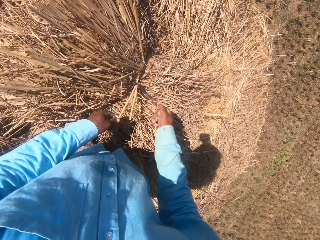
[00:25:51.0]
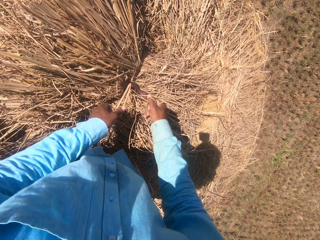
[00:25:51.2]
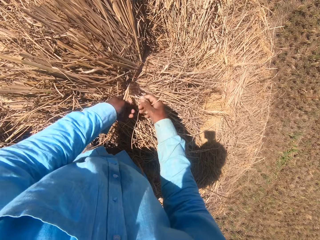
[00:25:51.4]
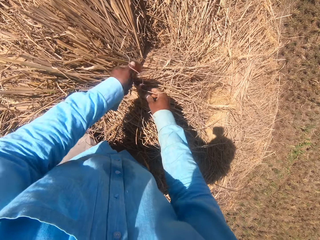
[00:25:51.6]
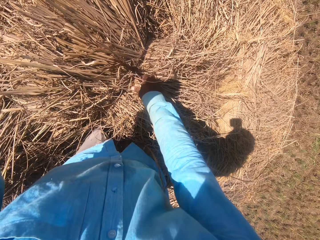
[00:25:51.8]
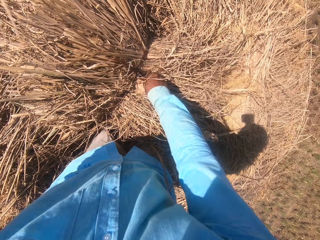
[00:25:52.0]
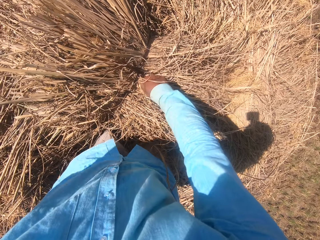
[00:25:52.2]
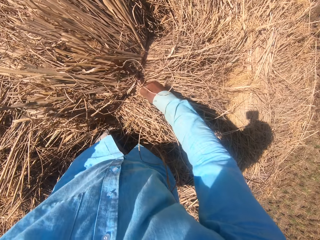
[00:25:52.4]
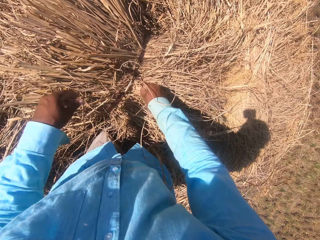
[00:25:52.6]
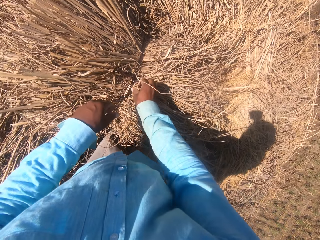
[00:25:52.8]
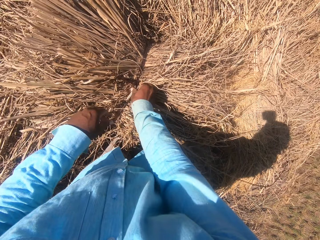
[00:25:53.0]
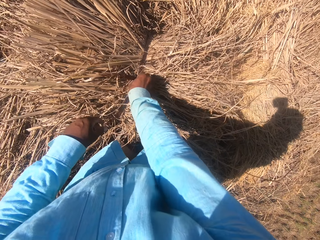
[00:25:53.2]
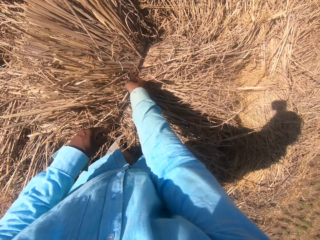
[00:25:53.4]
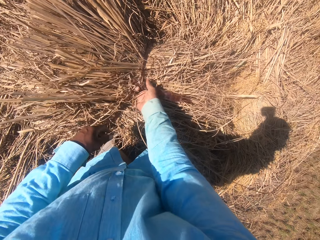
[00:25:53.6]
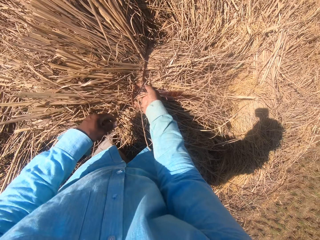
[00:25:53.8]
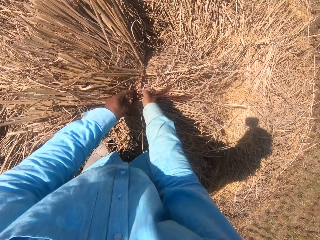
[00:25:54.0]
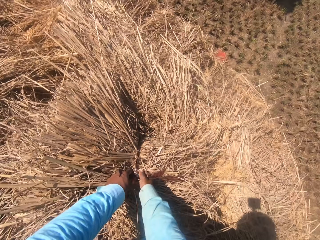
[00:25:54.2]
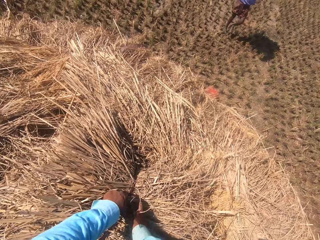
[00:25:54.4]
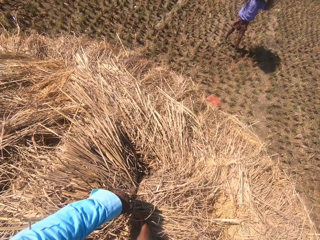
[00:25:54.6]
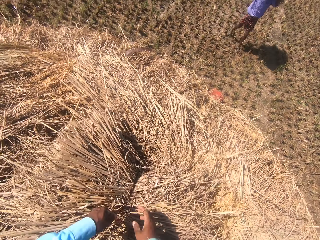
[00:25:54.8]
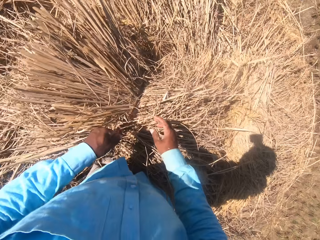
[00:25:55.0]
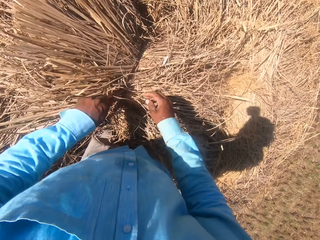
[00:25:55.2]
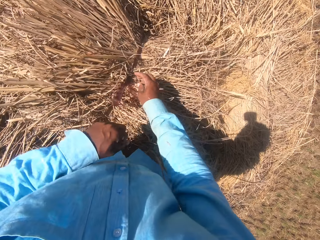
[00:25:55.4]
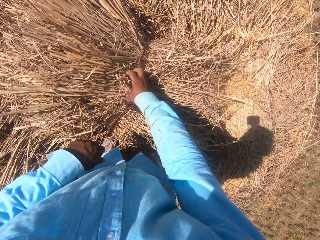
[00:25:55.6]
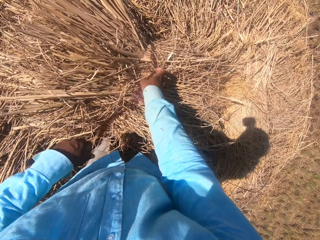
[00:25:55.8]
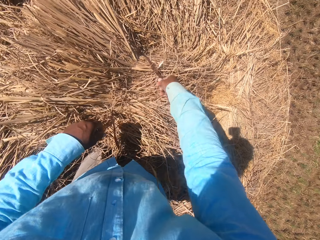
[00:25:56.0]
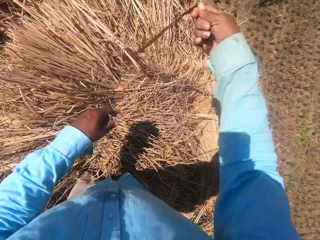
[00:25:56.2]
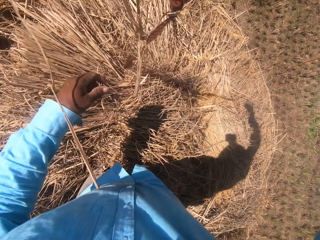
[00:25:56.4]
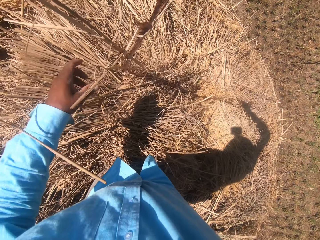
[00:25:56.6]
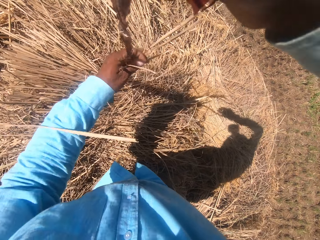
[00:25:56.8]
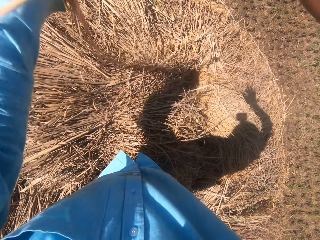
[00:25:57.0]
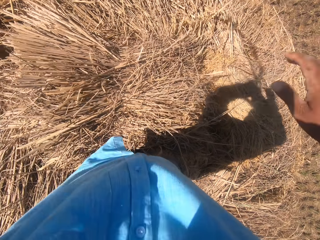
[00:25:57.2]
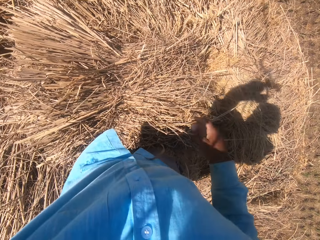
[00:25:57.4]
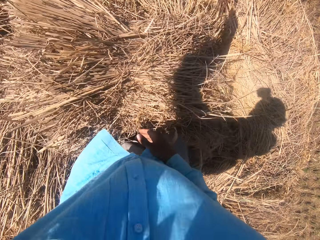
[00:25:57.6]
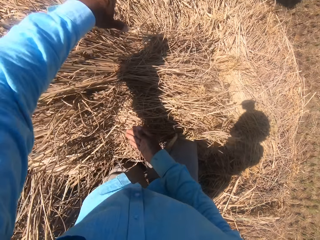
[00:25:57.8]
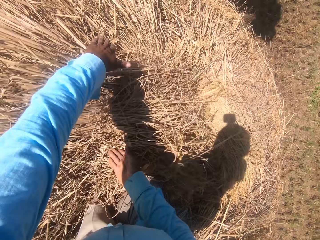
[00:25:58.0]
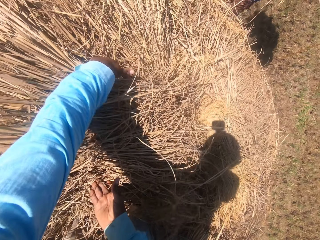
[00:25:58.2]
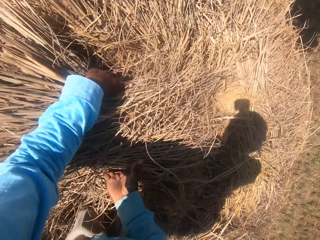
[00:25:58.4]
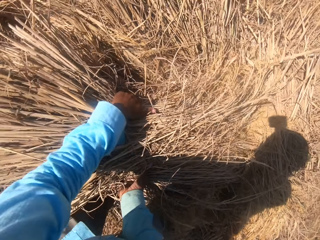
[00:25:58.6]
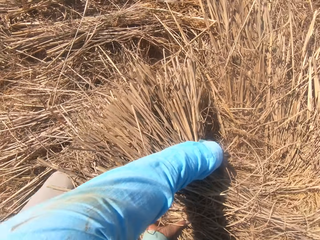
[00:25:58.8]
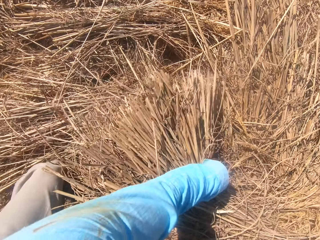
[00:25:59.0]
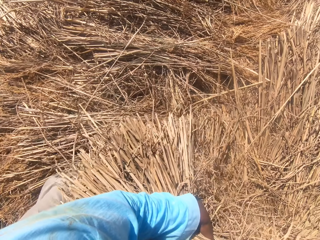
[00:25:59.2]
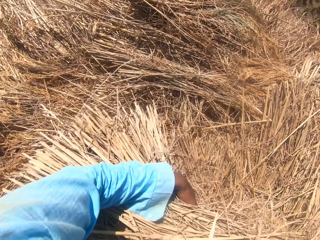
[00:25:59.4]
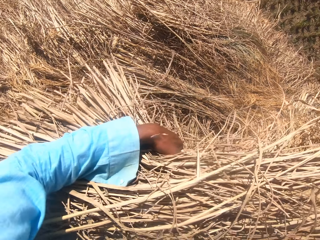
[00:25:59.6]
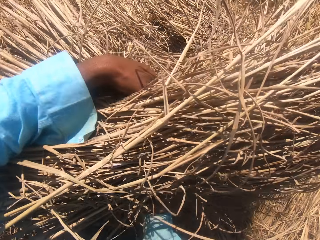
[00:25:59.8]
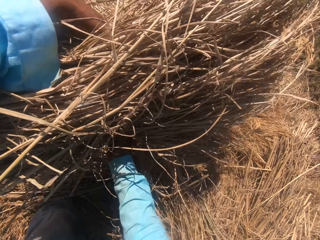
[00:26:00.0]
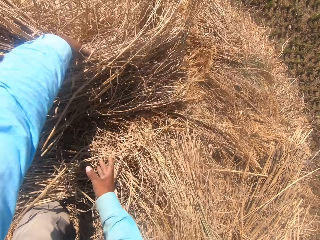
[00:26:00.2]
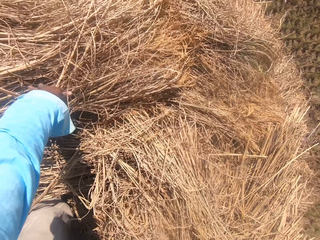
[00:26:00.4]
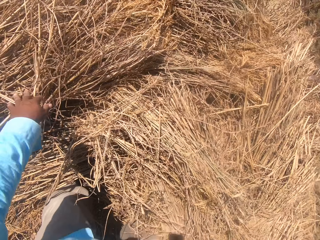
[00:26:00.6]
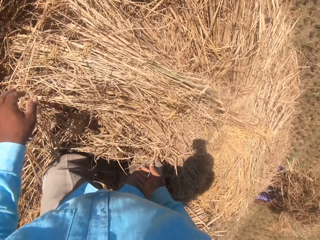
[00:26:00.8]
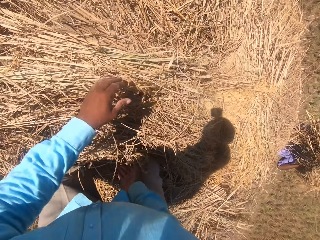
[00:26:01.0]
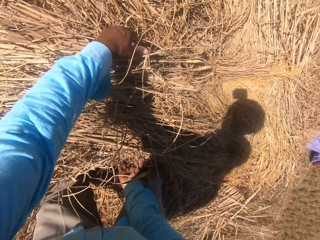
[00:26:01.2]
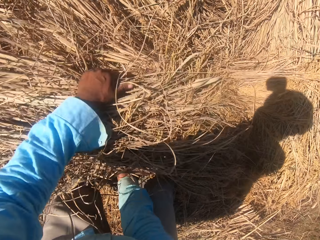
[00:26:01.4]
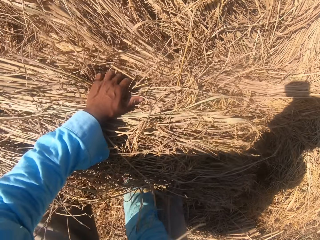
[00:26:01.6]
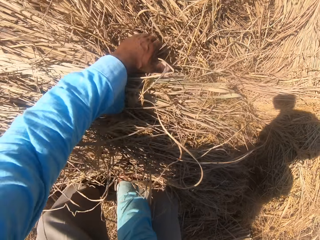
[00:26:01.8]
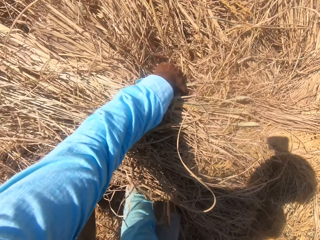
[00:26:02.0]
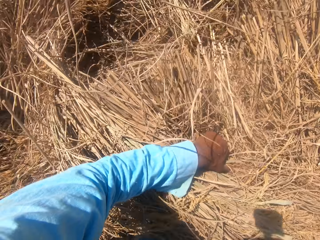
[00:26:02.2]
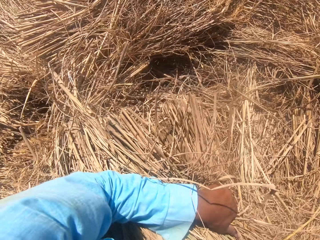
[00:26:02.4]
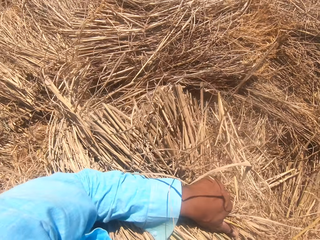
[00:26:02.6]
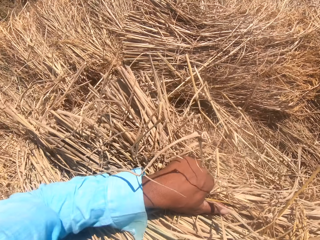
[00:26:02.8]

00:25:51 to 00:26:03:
The camera wearer moves the rope in his hands. He tosses the rope on the floor with his left hand. He spreads the dried grass. He moves the straw grass on the floor with his hands.

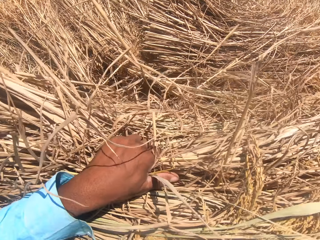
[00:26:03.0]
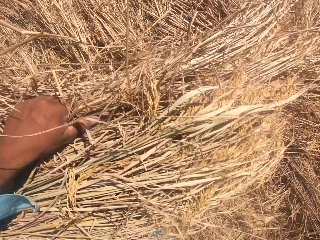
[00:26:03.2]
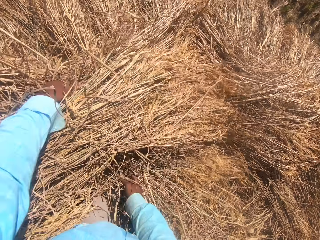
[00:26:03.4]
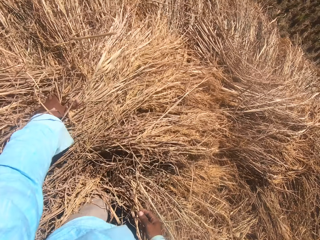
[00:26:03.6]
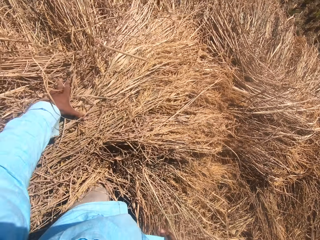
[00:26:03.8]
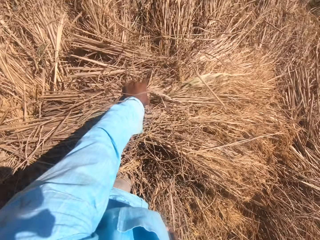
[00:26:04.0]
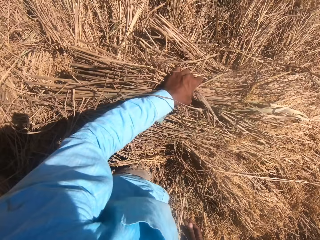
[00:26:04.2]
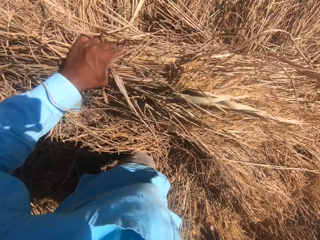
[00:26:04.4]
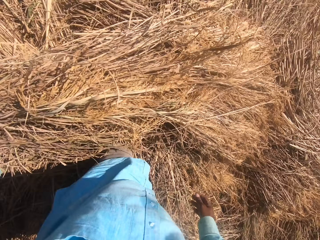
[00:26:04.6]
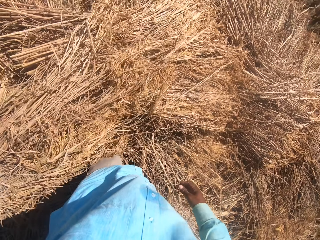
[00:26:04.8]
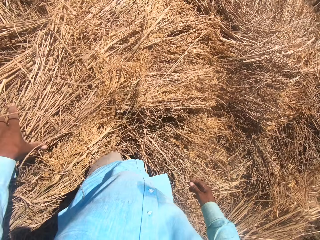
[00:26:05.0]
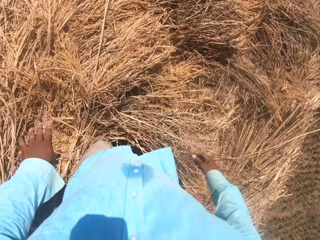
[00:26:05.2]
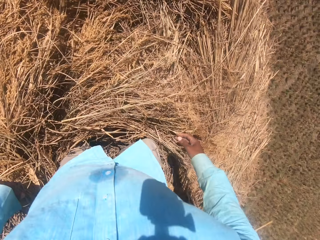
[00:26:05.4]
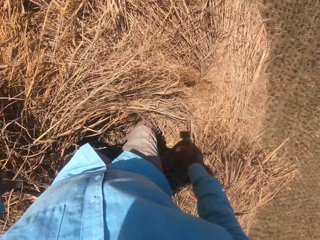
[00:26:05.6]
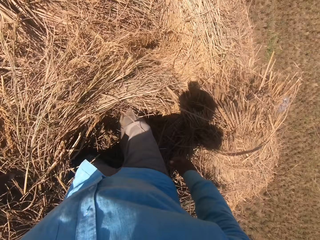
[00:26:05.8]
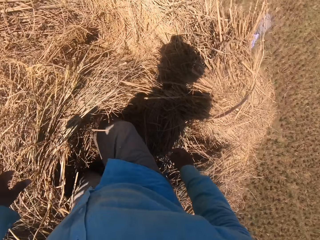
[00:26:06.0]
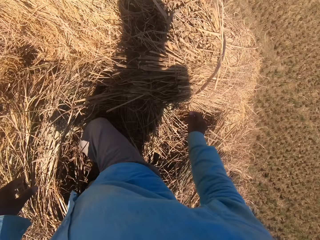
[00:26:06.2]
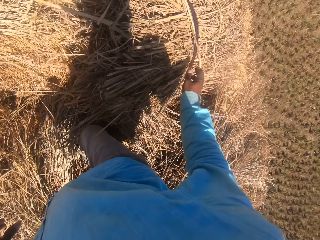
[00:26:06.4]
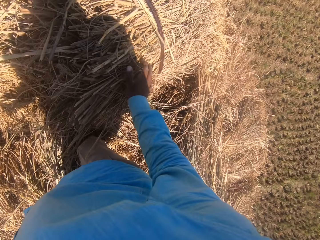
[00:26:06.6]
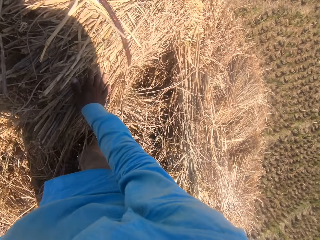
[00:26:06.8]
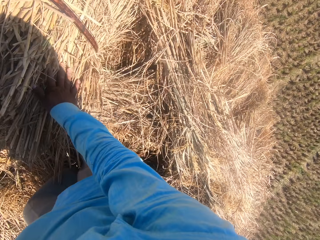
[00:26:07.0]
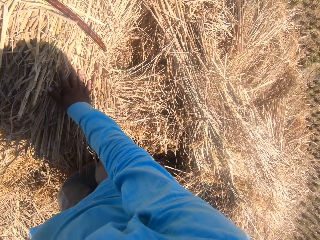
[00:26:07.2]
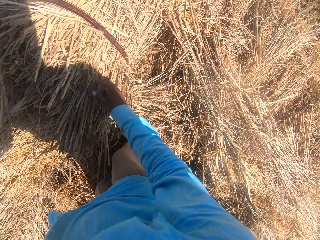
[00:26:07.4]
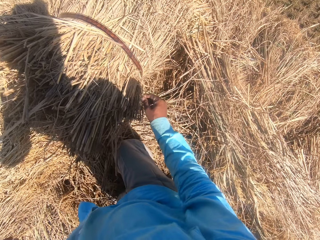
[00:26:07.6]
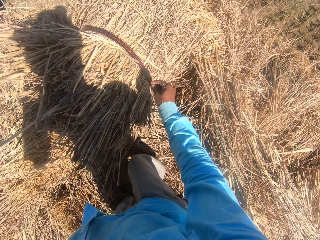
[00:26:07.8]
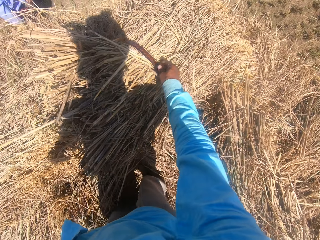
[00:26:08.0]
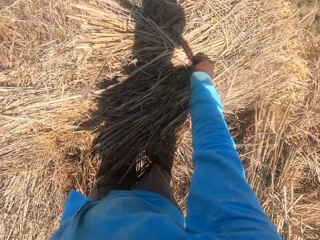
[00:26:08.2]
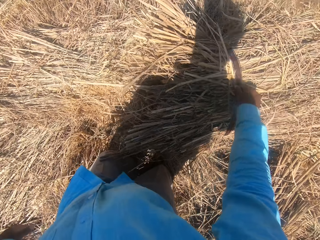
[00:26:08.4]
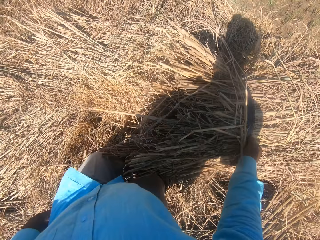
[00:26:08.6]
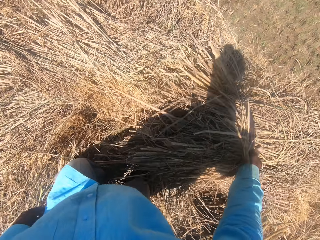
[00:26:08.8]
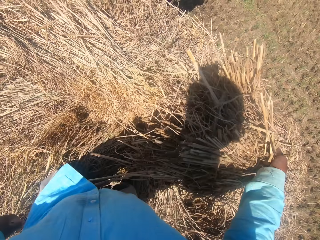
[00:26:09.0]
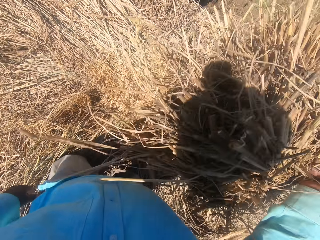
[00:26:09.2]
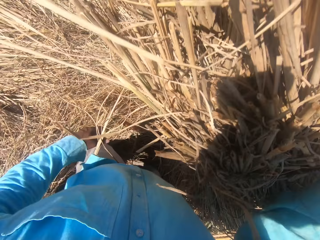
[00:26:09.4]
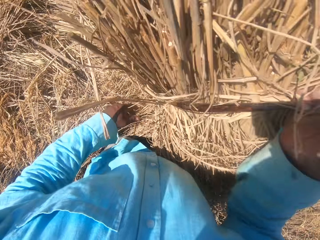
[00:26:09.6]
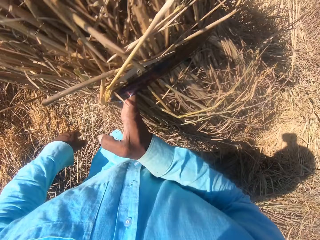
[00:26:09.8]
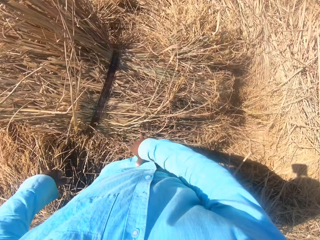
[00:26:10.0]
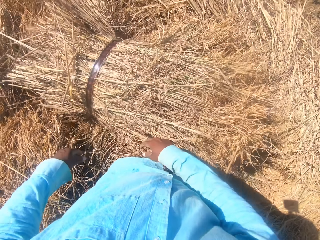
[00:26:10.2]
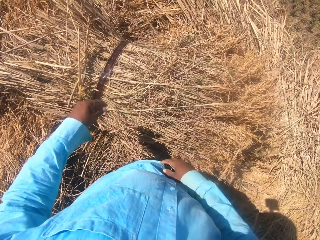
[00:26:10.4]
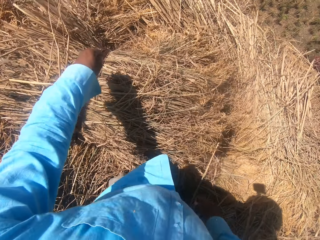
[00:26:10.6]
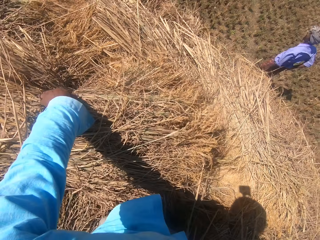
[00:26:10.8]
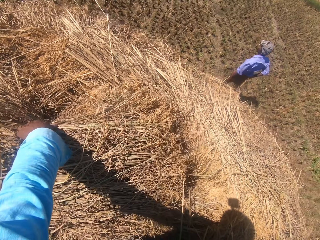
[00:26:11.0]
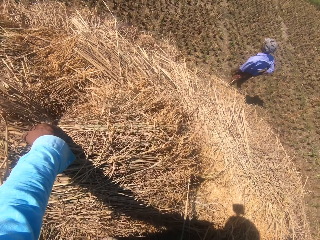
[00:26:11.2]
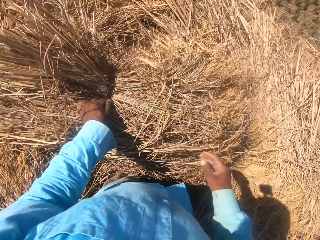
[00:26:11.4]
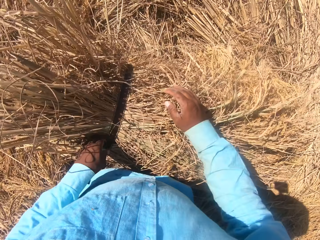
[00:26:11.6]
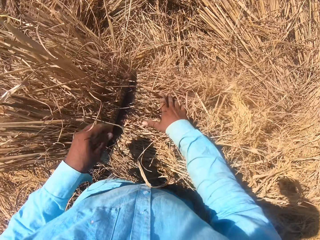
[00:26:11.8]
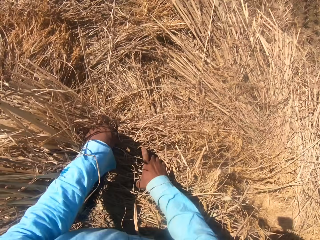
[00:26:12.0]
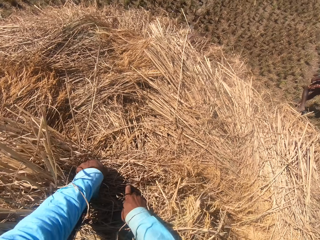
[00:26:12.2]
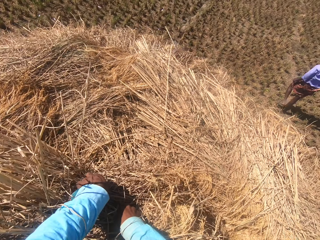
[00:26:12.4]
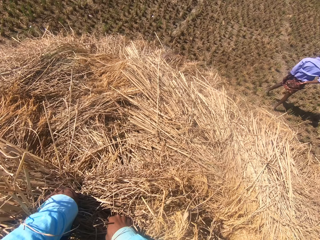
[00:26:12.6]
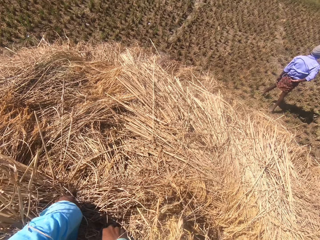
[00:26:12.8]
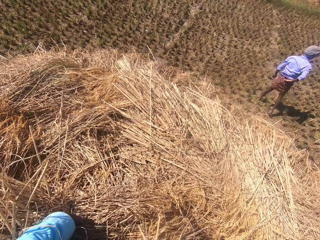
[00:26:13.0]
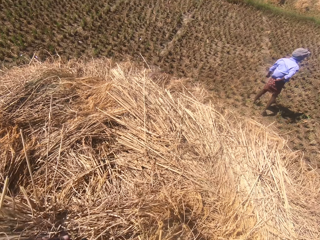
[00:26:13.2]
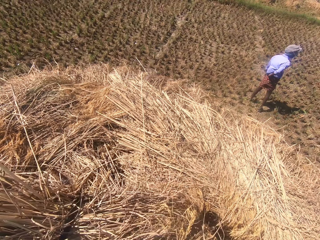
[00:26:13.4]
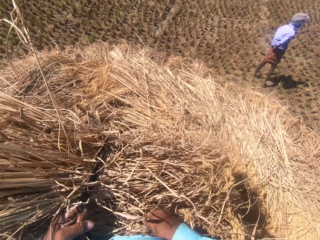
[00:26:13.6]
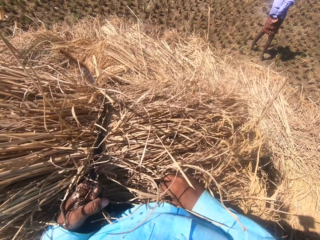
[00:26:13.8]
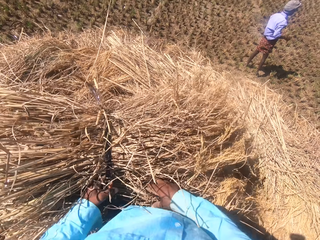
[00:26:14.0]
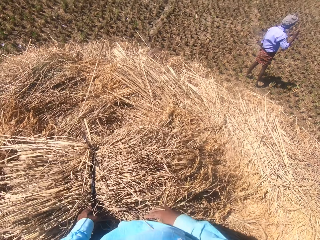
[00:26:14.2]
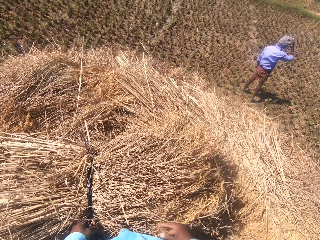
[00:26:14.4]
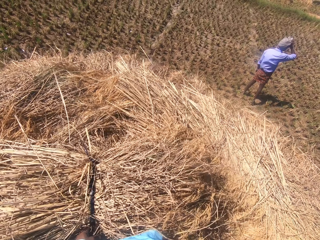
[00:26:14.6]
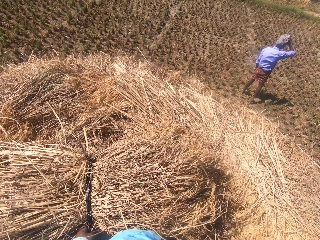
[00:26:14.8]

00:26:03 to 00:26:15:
The camera wearer moves the straw grass on the floor with his right hand. He picks up the dried grass. He loosens the rope on the straw grass with his left hand.
